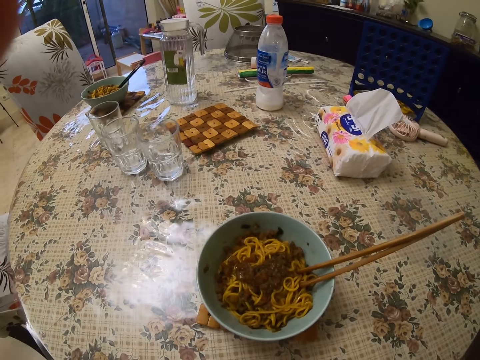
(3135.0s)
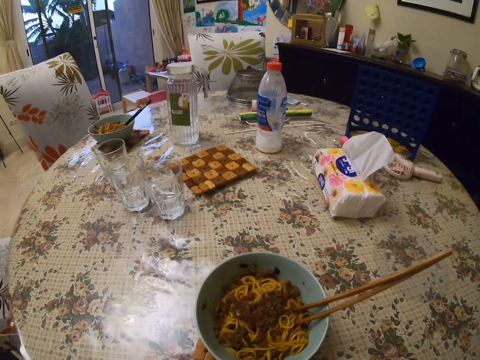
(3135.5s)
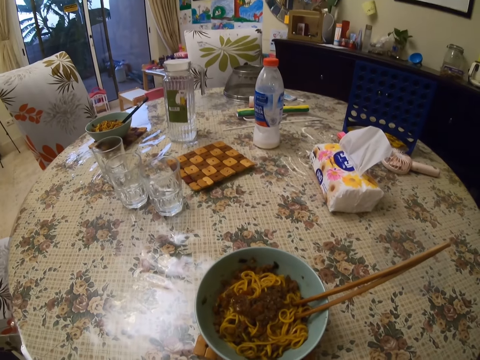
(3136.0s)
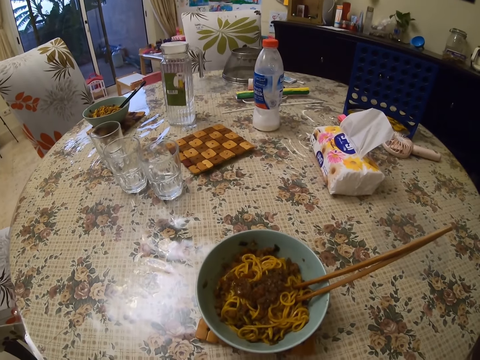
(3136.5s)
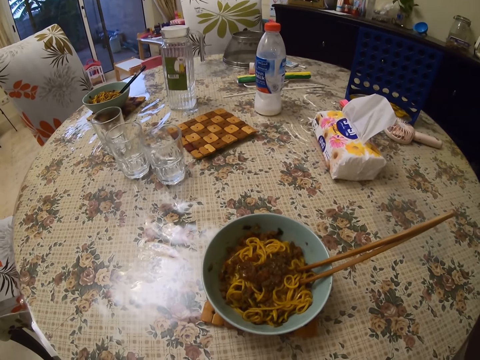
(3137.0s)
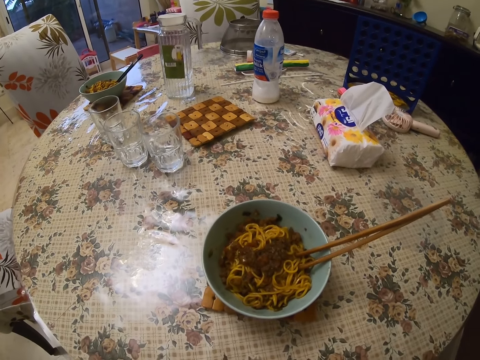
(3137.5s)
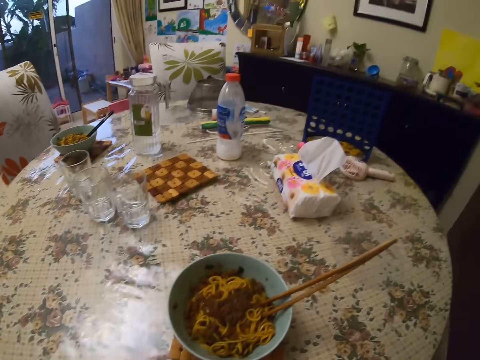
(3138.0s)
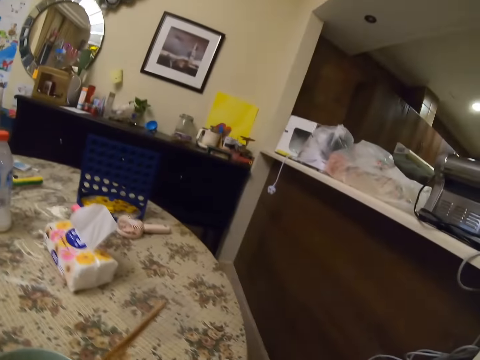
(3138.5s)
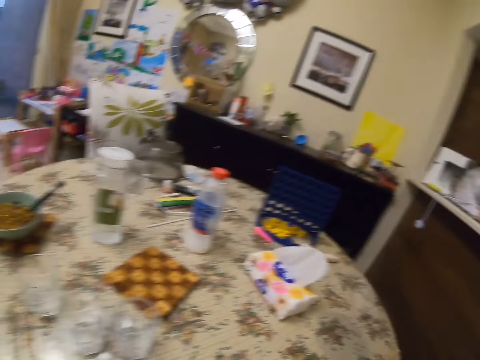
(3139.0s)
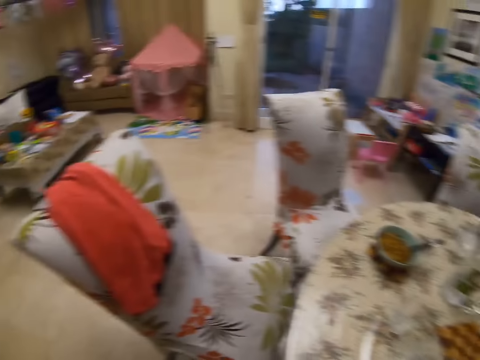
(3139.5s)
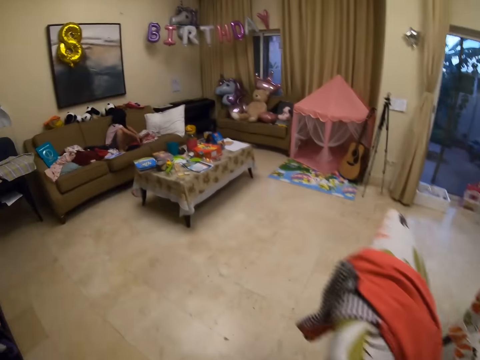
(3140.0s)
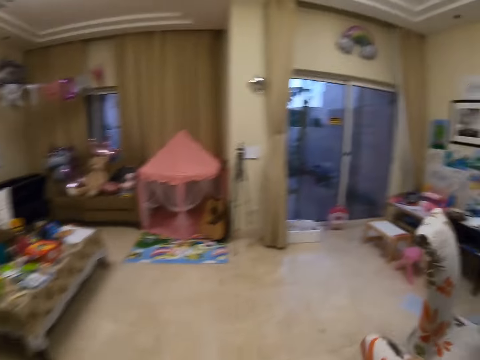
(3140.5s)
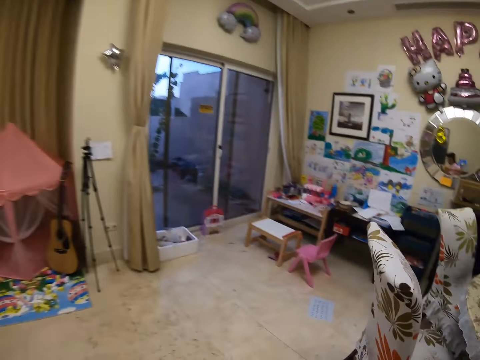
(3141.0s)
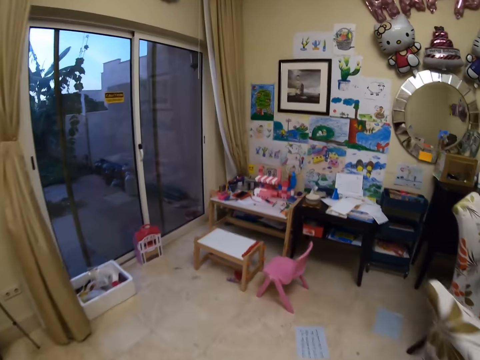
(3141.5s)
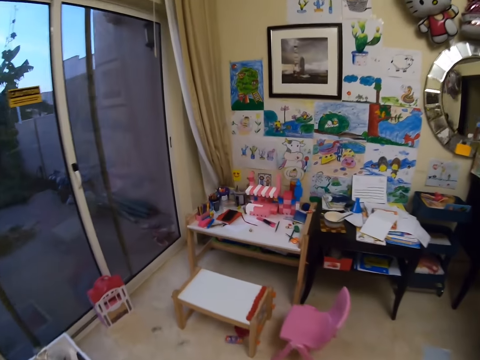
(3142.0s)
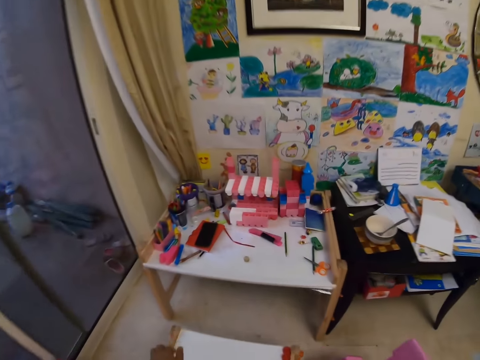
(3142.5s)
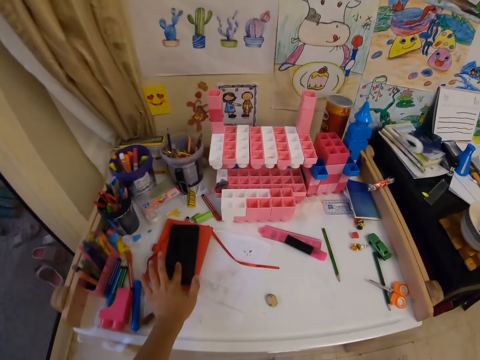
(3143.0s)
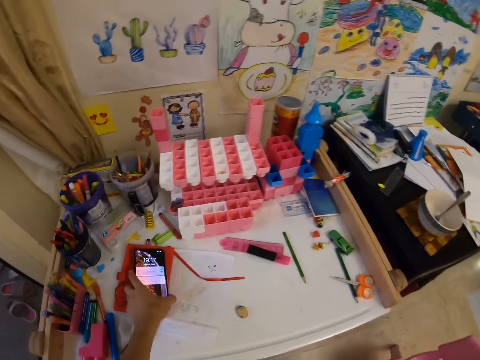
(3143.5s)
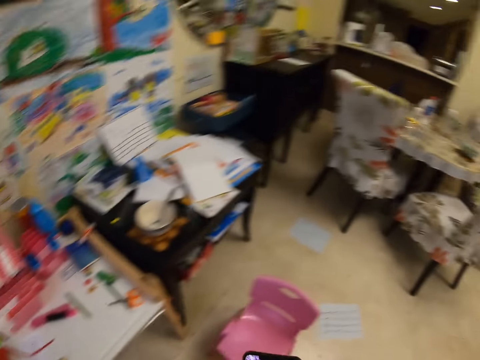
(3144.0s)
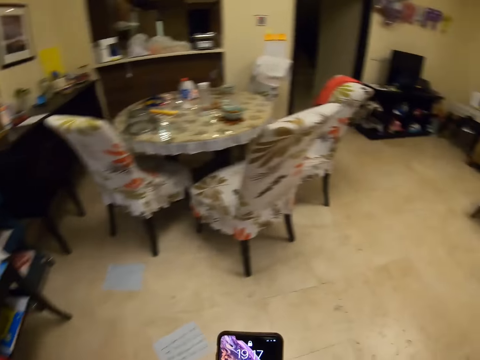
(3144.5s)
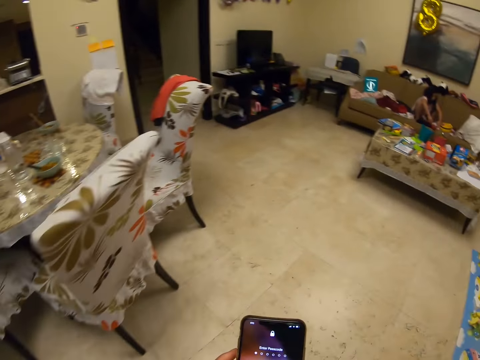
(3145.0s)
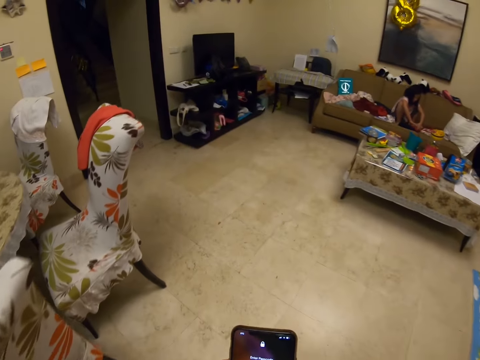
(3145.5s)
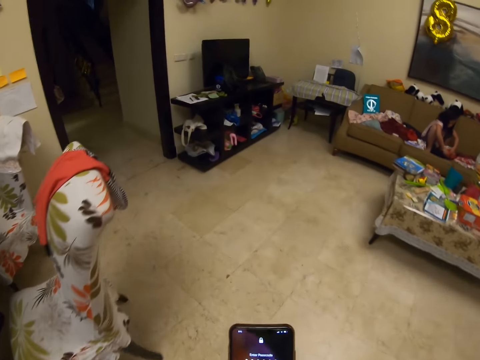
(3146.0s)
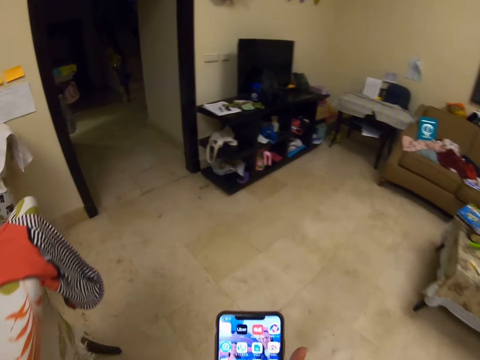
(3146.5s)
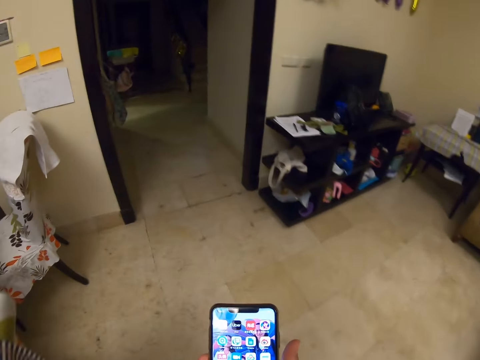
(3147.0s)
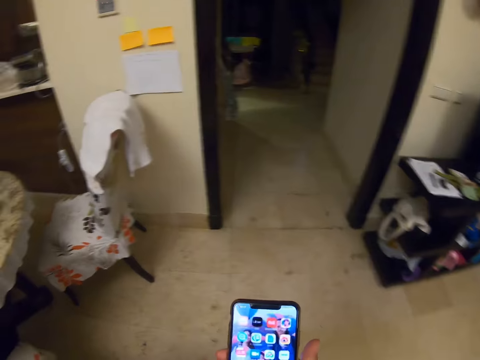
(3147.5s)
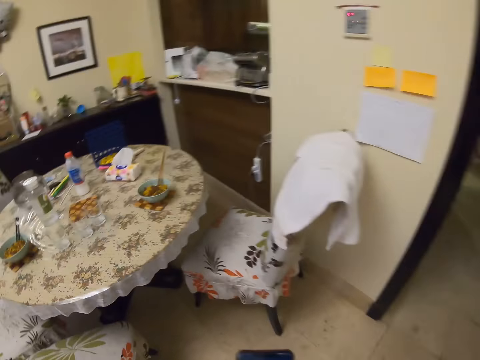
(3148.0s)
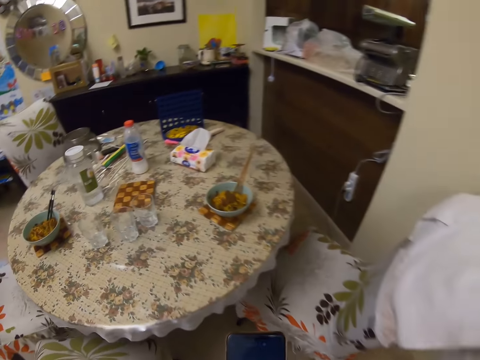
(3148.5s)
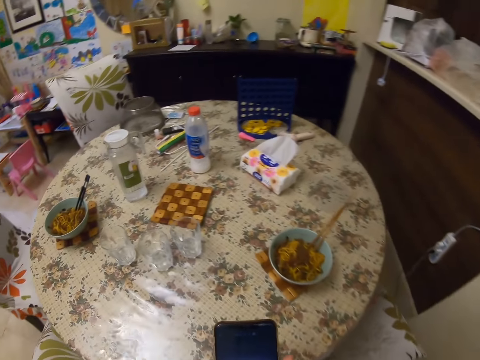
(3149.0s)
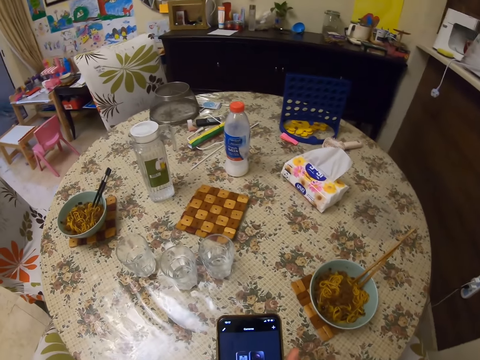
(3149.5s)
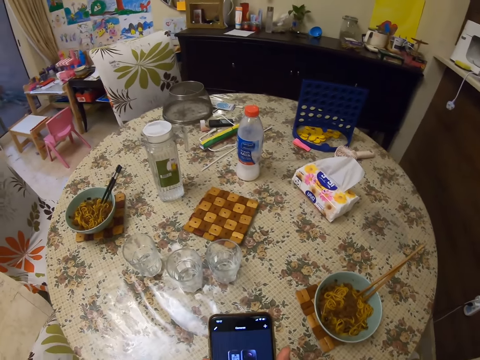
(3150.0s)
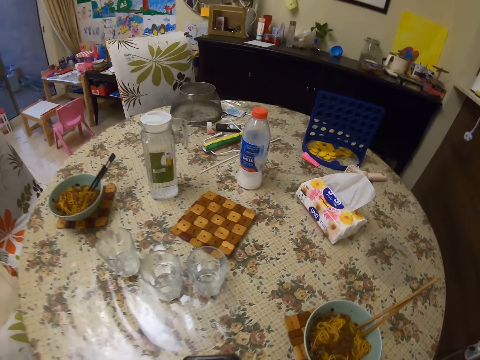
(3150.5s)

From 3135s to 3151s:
The camera wearer stares around. She walks around. She picks up a phone or smart phone from a table with her left hand. She stares around. She uses the smart phone. She holds the phone with her right hand. She walks towards the table. She uses the smart phone.

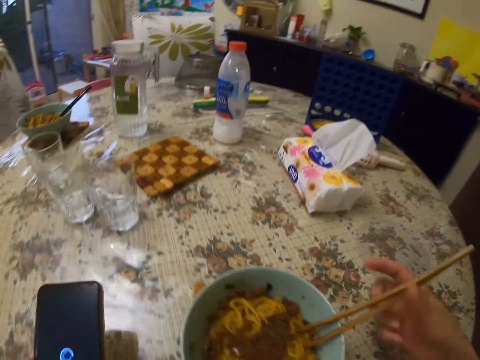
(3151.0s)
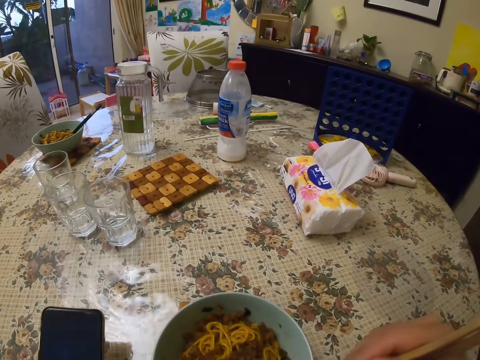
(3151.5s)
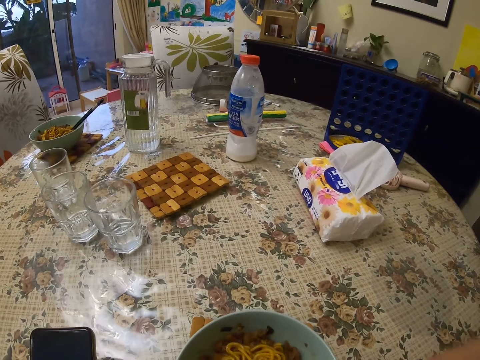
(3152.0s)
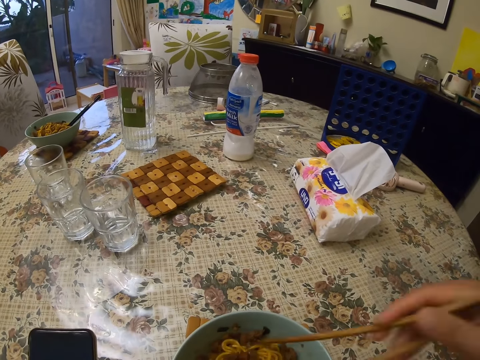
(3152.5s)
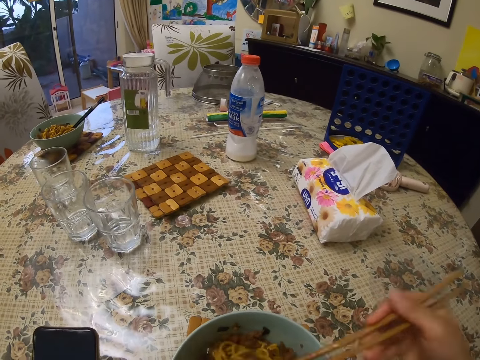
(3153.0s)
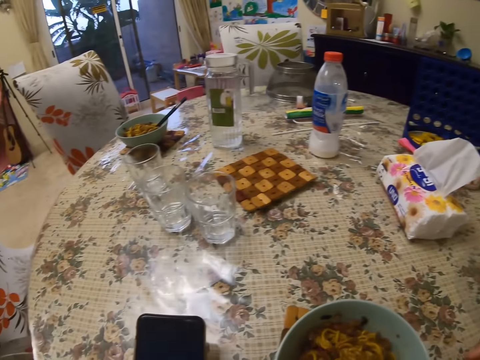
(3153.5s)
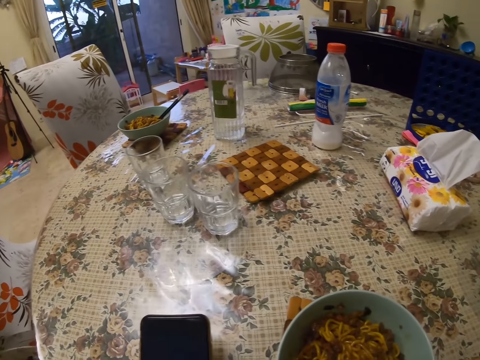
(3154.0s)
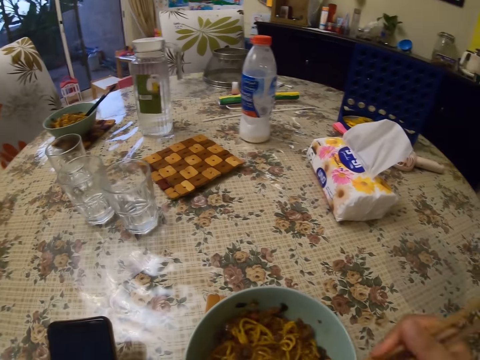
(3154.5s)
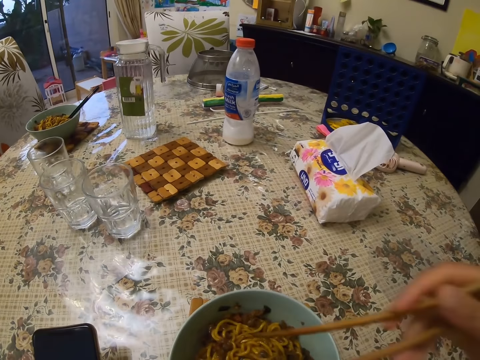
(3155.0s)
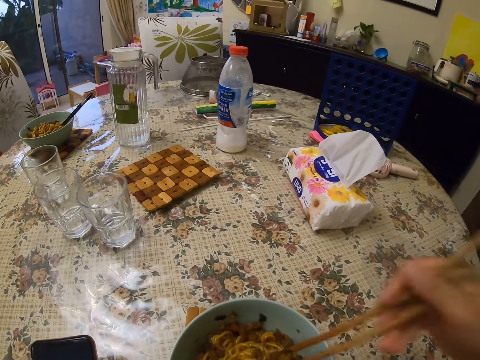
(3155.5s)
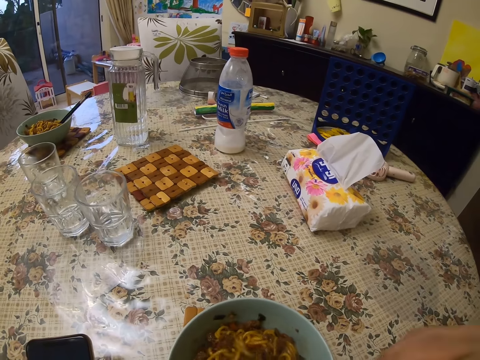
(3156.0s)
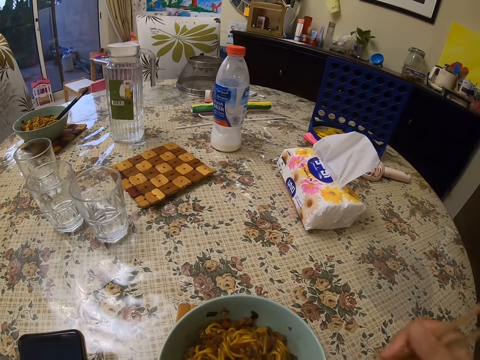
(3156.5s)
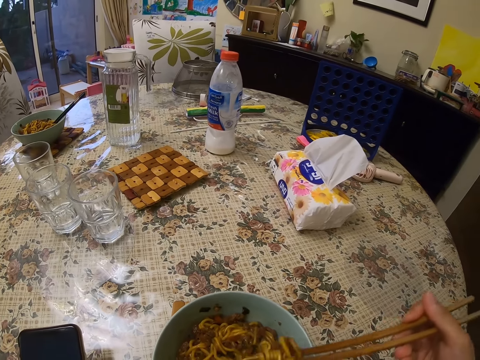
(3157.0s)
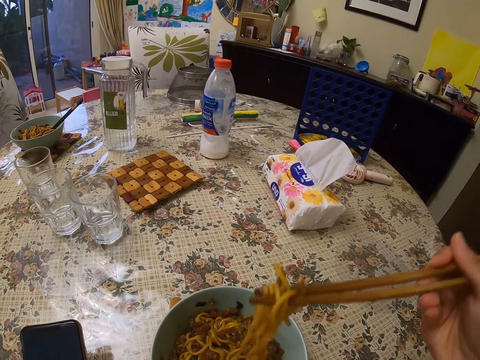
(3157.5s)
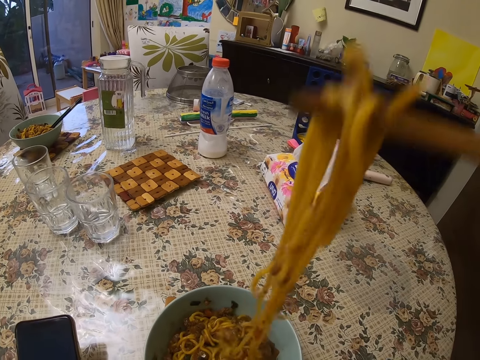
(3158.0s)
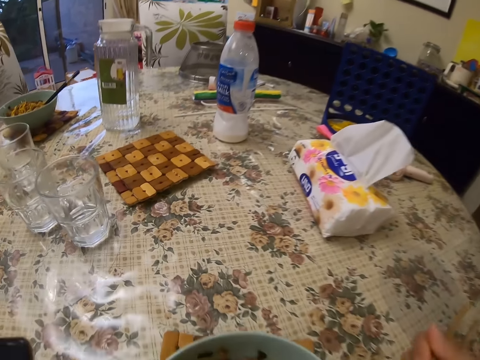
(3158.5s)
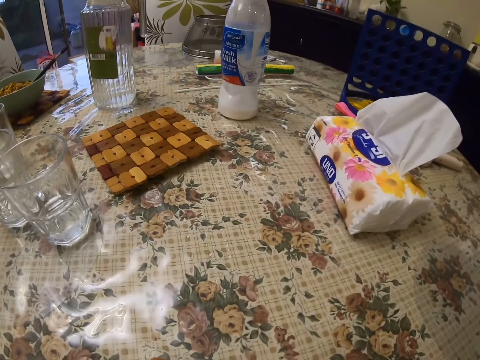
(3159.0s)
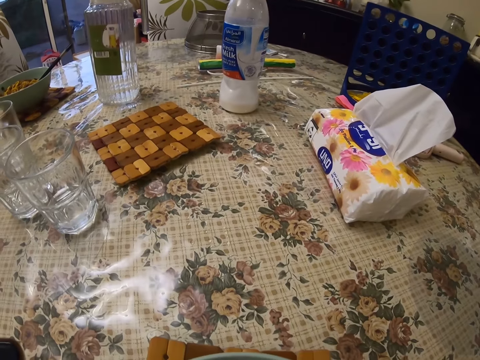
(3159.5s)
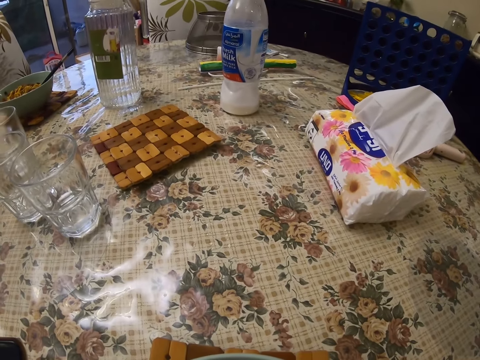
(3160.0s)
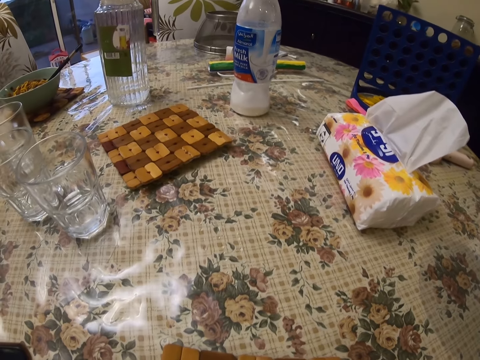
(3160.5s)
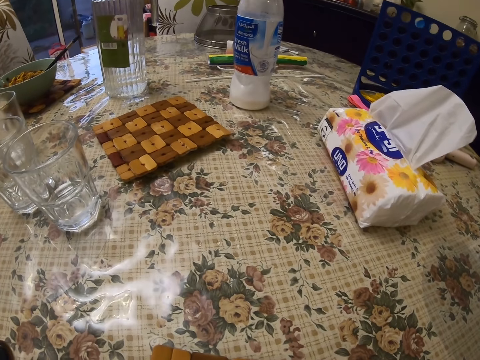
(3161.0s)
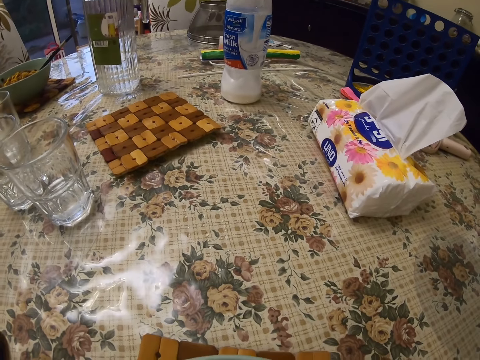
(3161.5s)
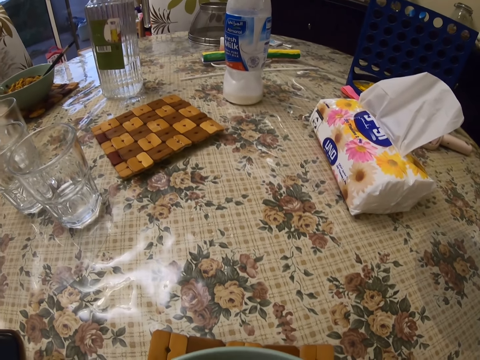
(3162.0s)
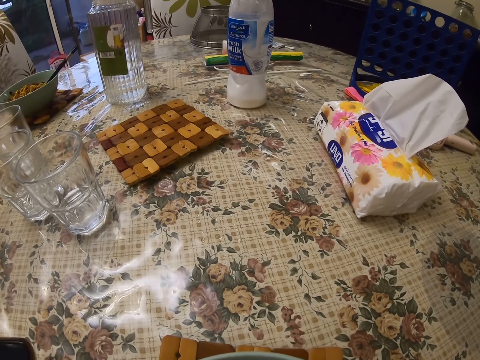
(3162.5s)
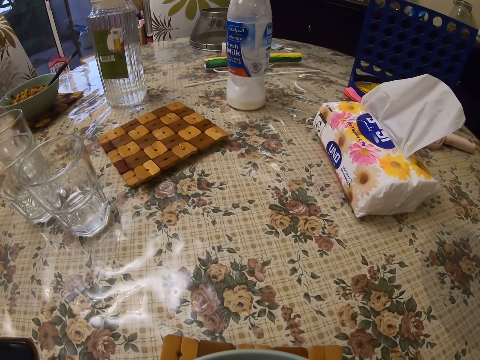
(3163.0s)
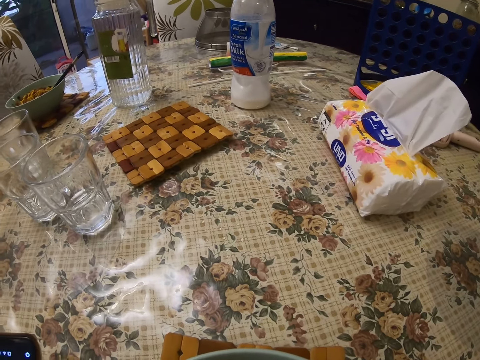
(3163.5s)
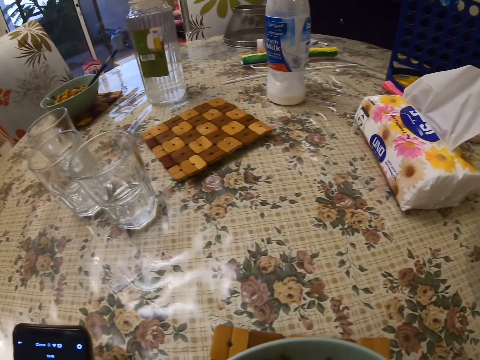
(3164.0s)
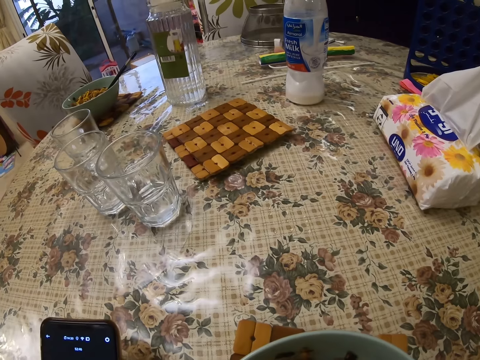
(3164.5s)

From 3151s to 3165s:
The camera wearer picks up the pair of chopsticks from the bowl of spaghetti on the table with her right hand. She holds a chopstick in the mug bowl with her right hand. She stirs the spaghetti in the bowl with the chopsticks in her right hand. She takes some spaghetti from the bowl with the chopsticks in her right hand. She eats the food.
